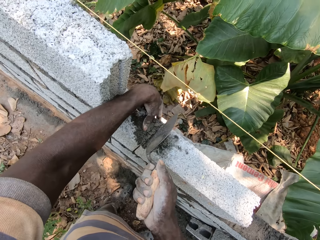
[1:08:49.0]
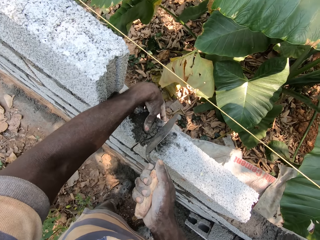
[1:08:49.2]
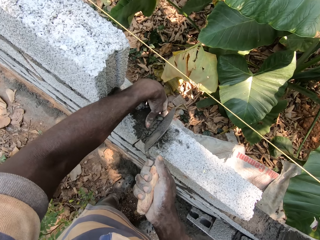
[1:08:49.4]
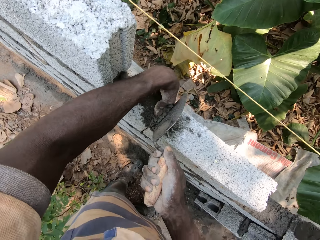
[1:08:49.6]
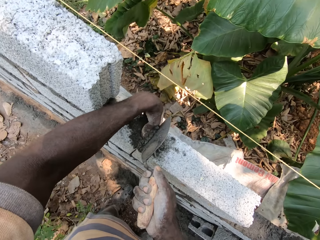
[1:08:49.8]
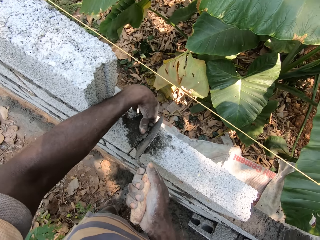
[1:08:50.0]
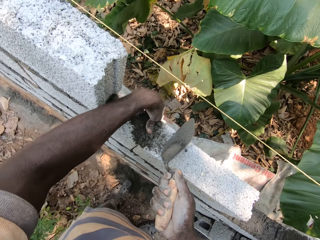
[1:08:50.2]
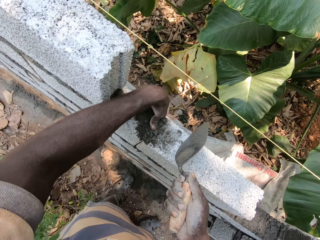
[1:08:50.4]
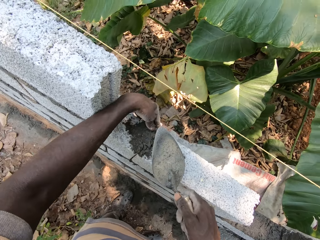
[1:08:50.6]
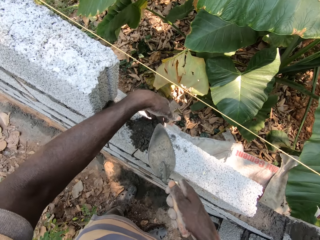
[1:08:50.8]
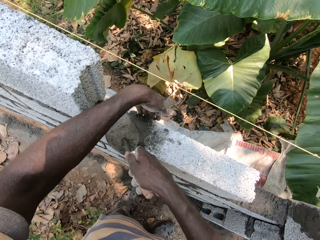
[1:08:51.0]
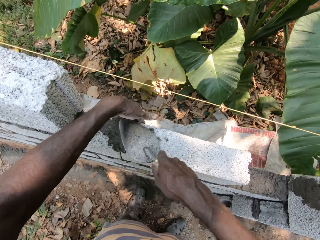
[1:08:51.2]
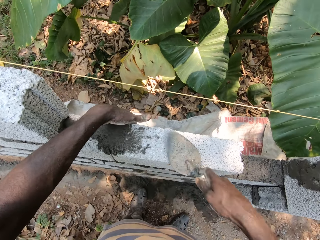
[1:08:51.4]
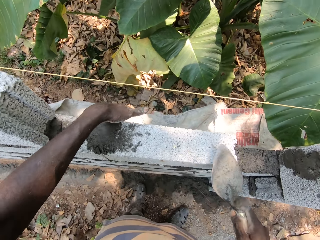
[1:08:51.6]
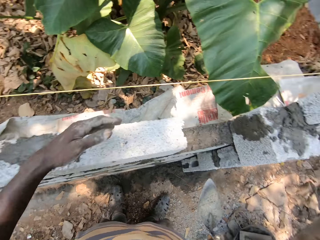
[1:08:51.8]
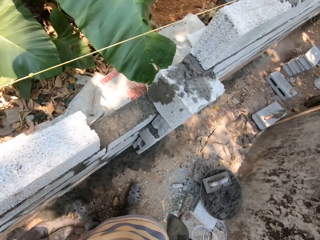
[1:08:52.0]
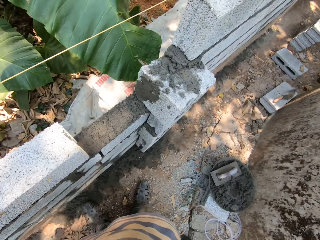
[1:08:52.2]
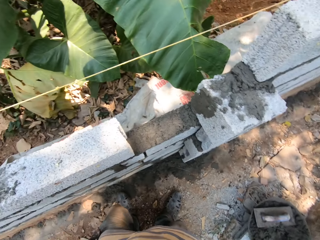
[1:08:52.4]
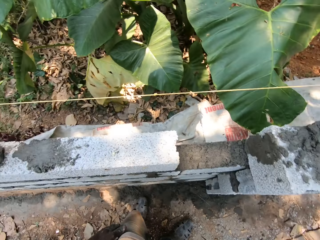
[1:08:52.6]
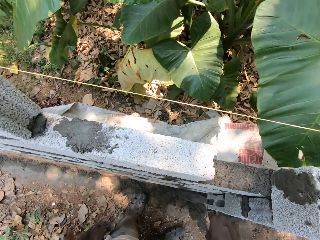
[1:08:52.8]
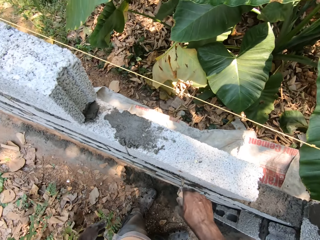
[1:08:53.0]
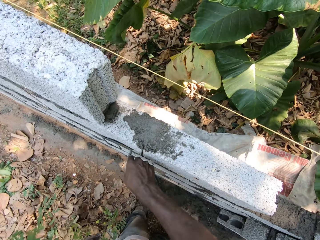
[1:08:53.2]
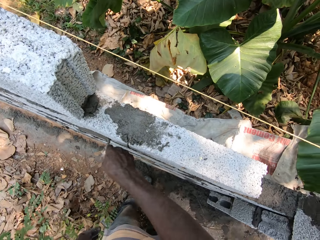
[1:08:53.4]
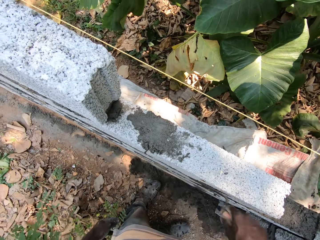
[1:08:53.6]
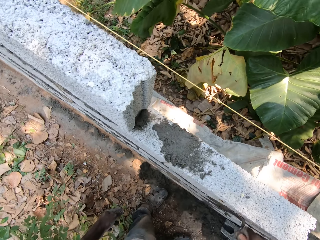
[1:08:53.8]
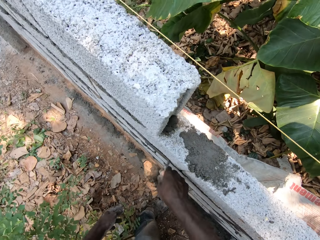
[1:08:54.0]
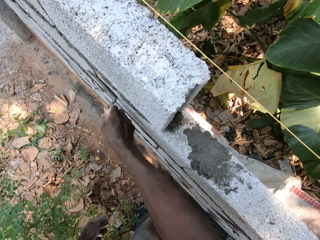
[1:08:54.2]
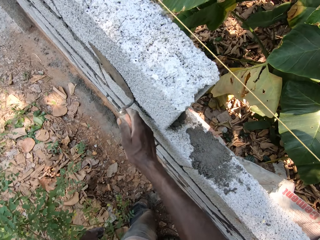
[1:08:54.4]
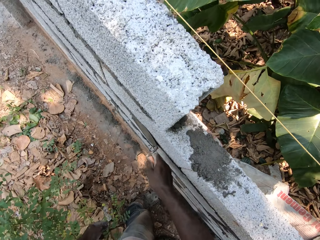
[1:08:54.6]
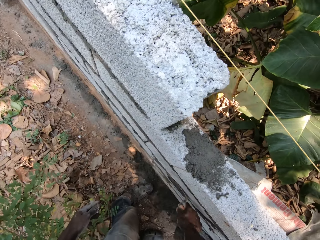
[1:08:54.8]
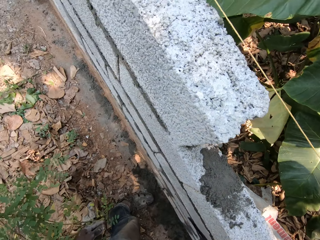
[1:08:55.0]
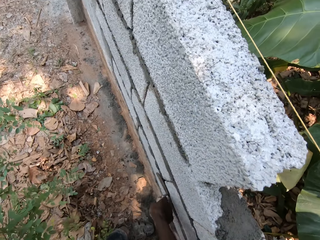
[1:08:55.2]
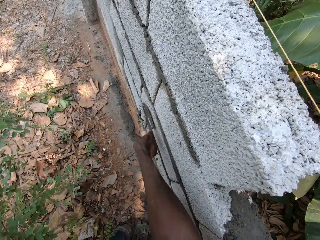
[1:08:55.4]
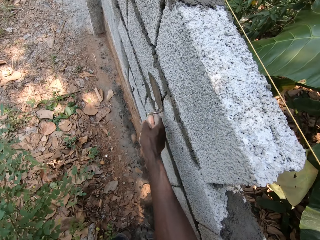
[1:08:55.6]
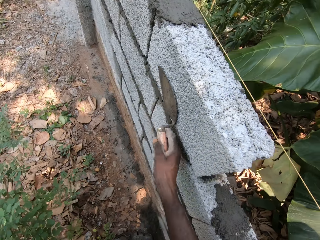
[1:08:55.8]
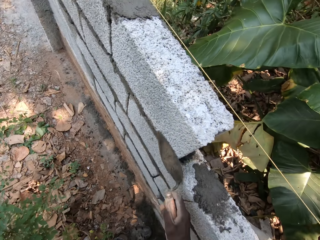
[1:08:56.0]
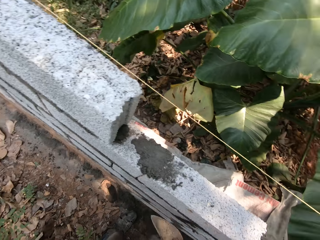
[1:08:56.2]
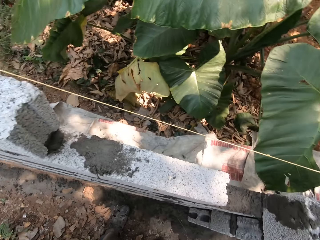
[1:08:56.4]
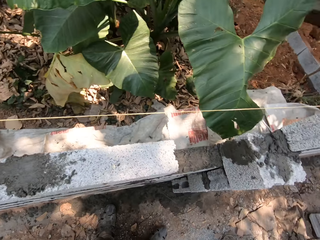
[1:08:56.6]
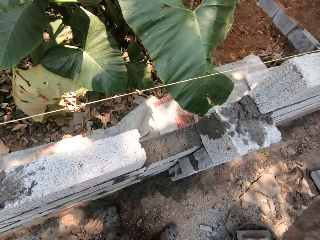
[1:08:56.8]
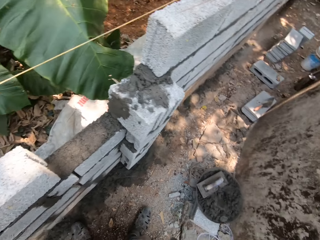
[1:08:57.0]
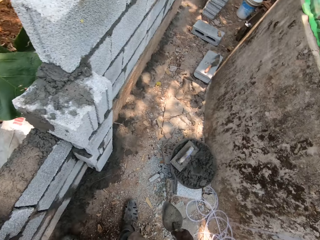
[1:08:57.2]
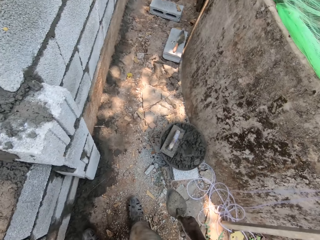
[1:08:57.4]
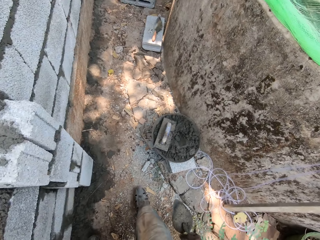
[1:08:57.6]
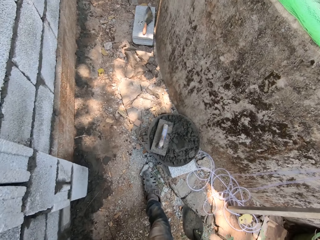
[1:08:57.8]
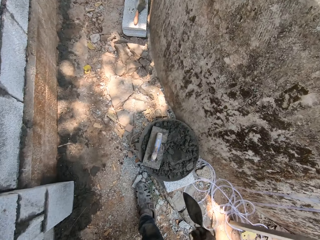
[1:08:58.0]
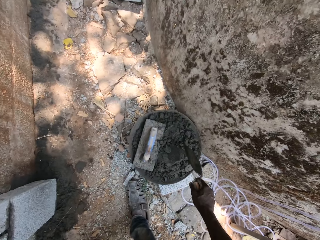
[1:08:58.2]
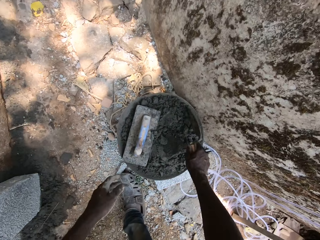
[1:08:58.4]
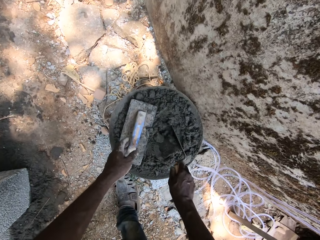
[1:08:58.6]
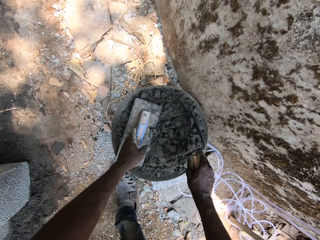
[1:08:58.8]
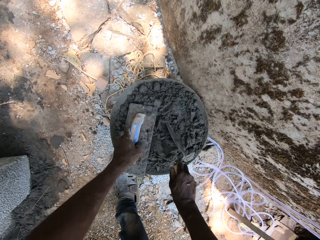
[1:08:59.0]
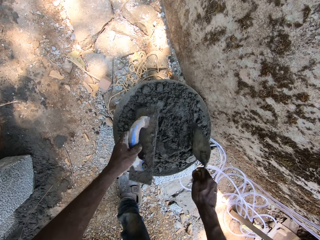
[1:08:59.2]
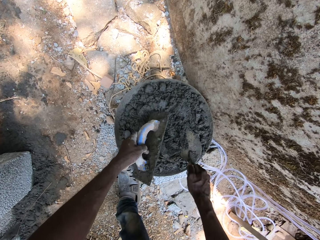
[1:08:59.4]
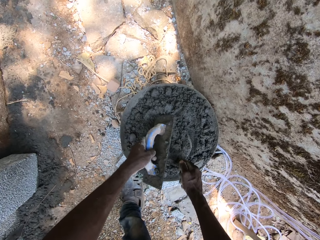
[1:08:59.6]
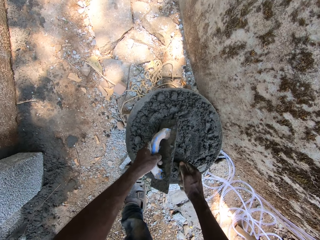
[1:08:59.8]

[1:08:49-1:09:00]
The camera wearer slides the trowel on the concrete block. He moves around. He scoops cement mortar from the bucket with the trowel in his right hand. He picks the plastering hawk from the bucket of cement mortar with his left hand.

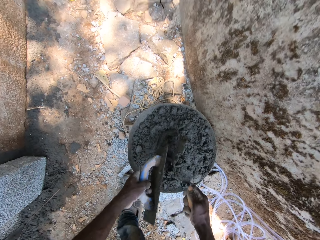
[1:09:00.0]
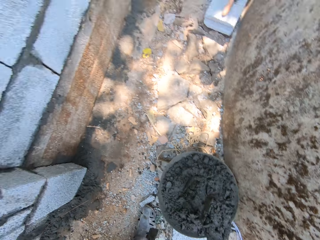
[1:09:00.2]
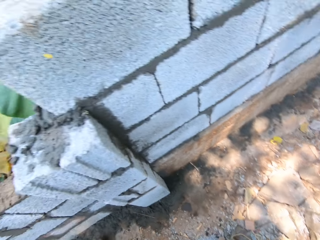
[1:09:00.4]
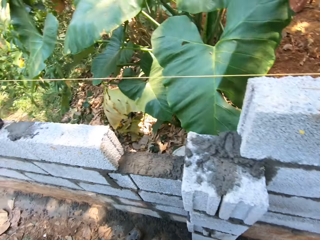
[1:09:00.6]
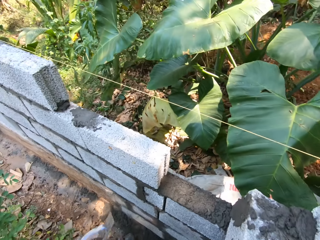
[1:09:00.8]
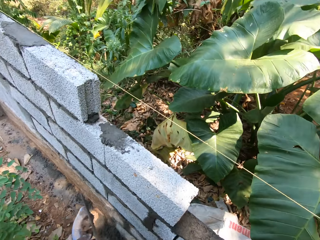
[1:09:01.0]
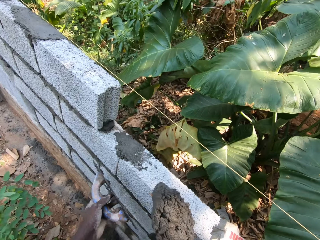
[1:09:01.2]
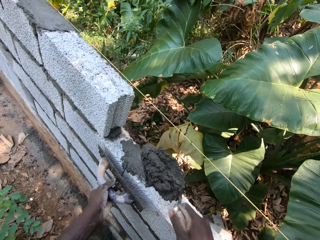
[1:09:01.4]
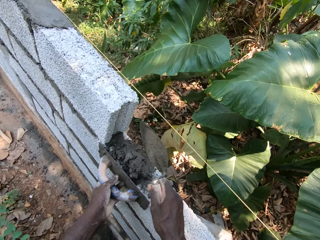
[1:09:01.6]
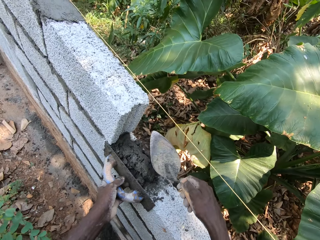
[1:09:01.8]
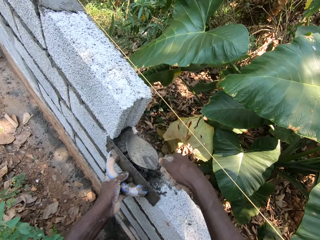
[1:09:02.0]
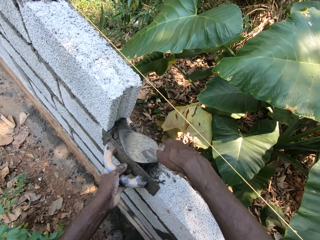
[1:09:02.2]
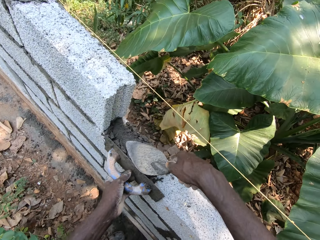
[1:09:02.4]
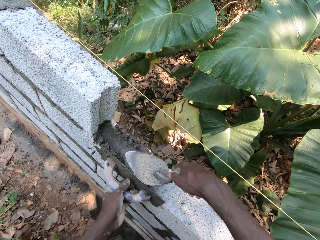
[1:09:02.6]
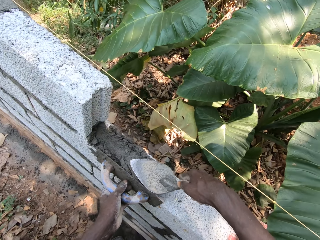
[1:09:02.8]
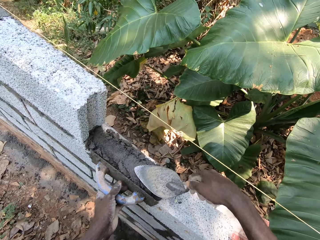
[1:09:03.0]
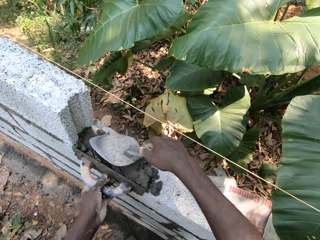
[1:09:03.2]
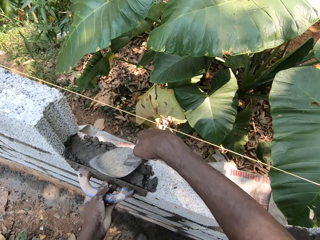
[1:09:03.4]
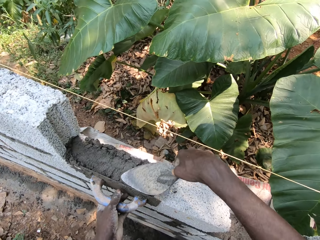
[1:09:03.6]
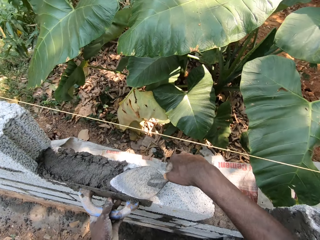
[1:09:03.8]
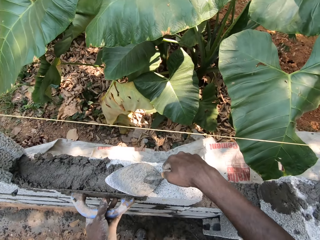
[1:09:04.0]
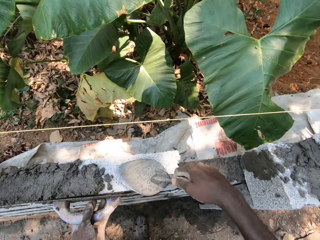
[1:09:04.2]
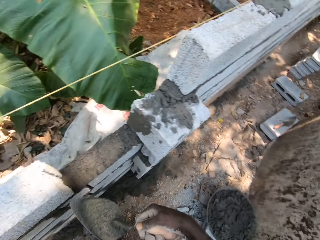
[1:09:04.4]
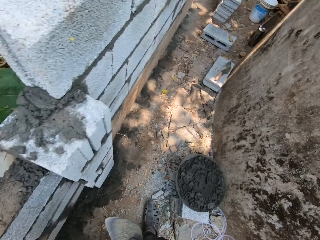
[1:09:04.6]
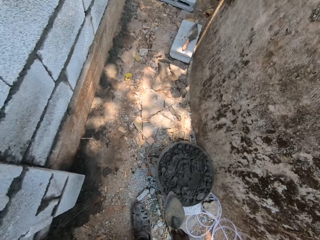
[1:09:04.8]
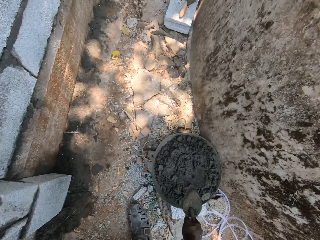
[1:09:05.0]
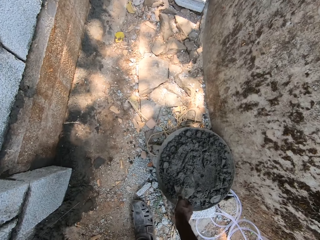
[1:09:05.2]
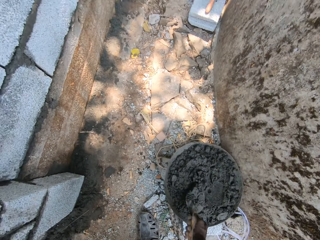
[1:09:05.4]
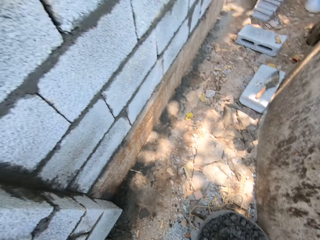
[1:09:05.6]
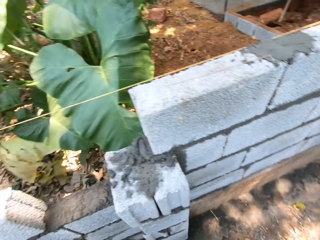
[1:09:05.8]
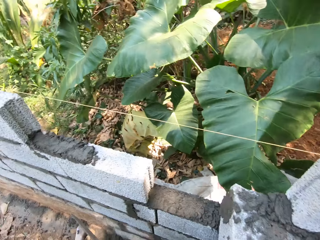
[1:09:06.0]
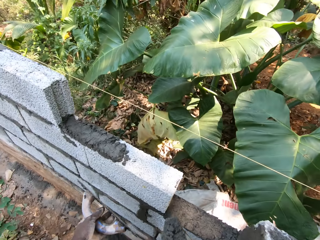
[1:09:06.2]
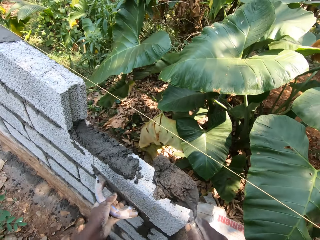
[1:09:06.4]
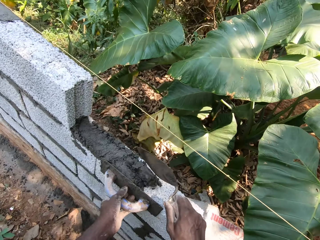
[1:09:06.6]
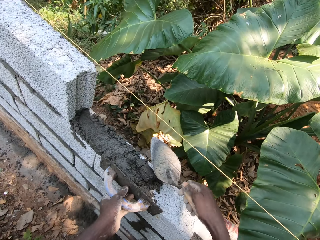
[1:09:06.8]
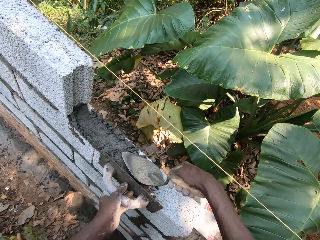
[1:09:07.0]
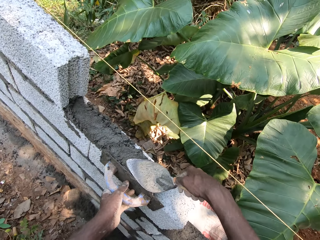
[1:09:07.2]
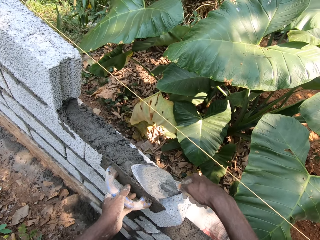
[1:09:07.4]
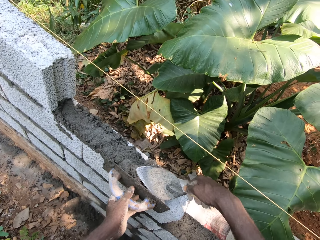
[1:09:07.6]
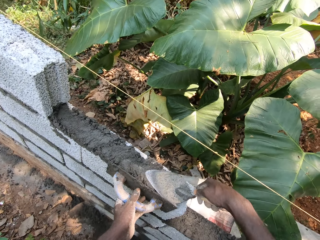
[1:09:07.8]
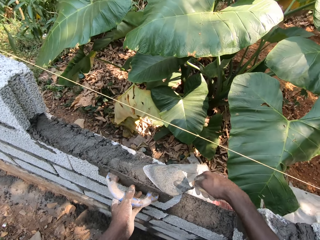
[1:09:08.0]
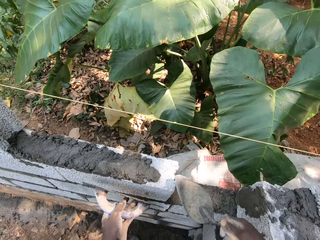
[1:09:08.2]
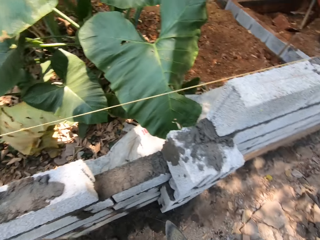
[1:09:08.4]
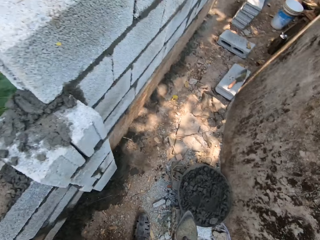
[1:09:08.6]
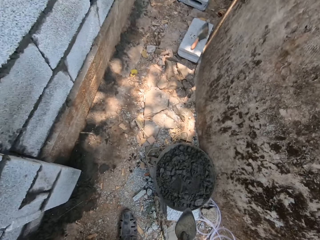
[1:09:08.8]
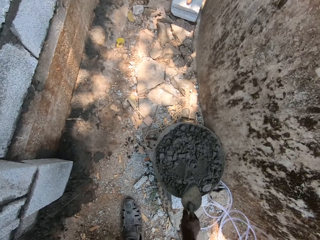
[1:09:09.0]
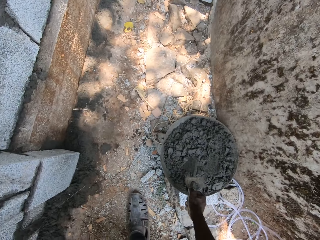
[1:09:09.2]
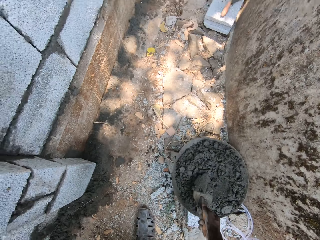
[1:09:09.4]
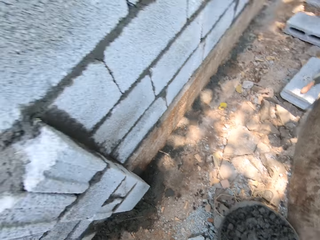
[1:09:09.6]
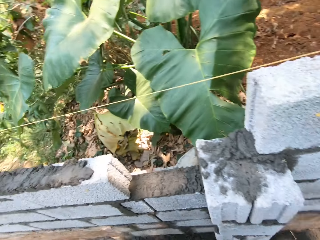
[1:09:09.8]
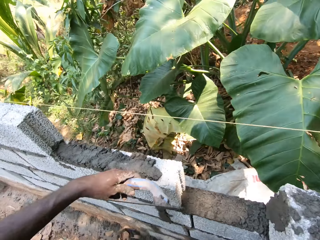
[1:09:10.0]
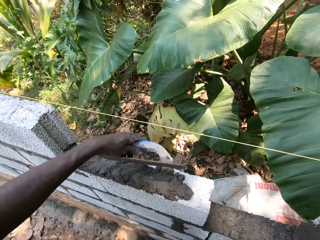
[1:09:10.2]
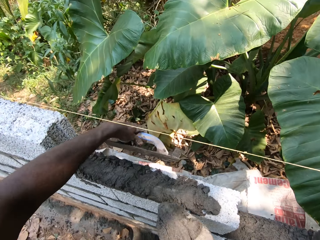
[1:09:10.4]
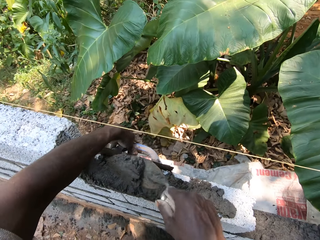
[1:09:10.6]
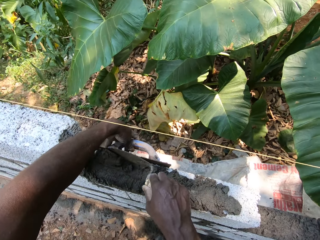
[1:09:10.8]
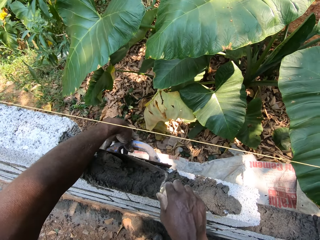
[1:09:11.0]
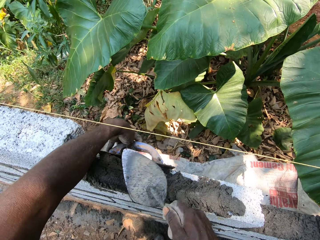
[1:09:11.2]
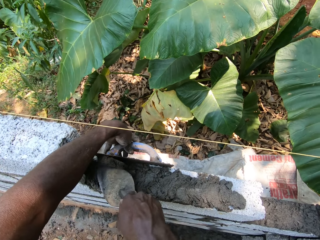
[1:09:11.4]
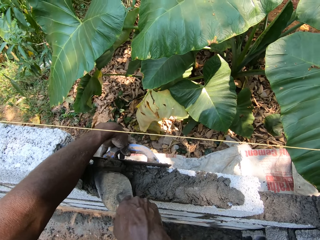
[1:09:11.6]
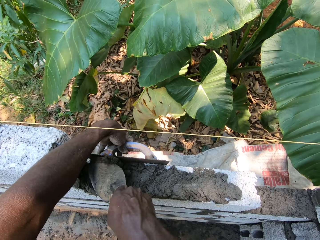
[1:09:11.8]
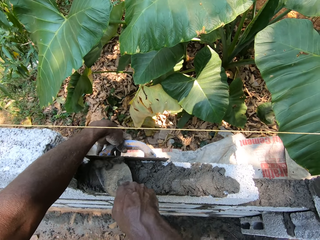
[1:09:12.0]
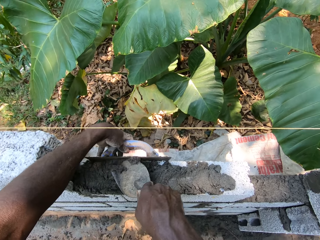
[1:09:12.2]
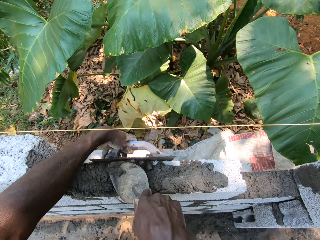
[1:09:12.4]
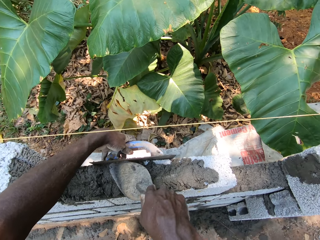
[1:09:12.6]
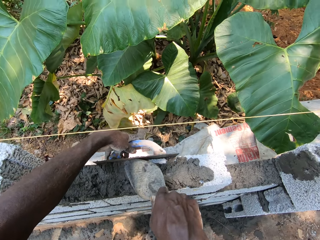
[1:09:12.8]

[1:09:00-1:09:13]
The camera wearer picks up a metal trowel. He scoops cement and moves around. He pours the cement mortar on the wall with the trowel in his right hand. He plasters the wall with the trowel in his right hand and the plastering hawk in his left hand. He scoops cement mortar from the bucket with the trowel in his right hand. He pours the cement mortar on the wall with the trowel in his right hand. He plasters the wall with the trowel in his right hand and the plastering hawk in his left hand. He scoops cement mortar from the bucket with the trowel in his right hand. He pours the cement mortar on the wall with the trowel in his right hand. He plasters the wall with the trowel in his right hand and the plastering hawk in his left hand.
